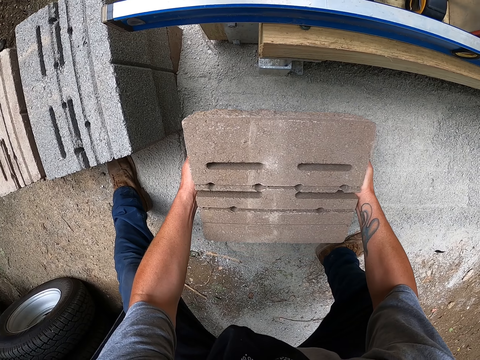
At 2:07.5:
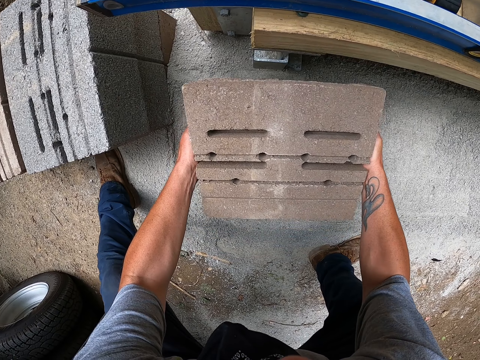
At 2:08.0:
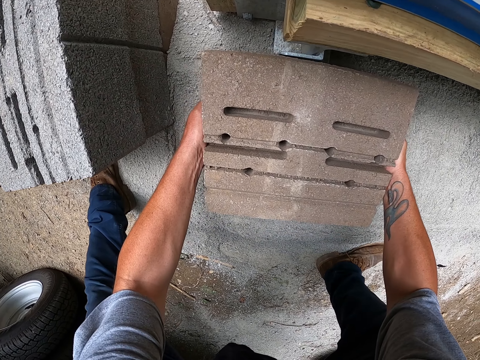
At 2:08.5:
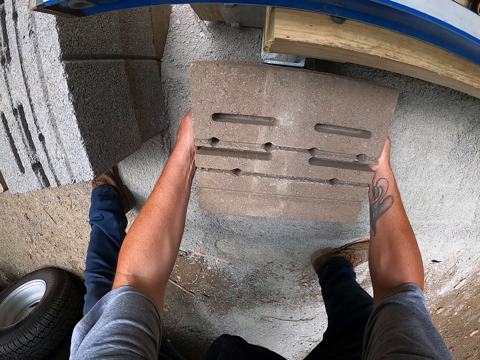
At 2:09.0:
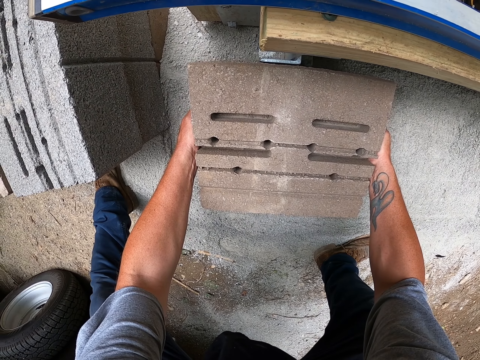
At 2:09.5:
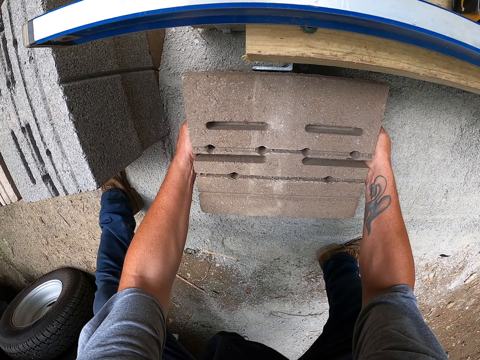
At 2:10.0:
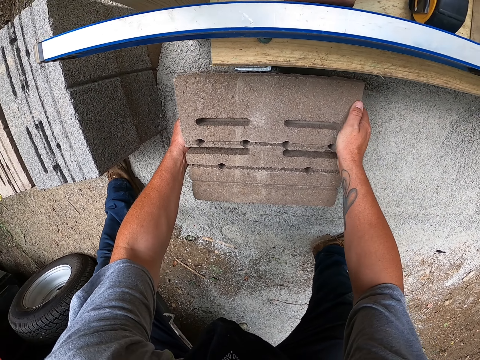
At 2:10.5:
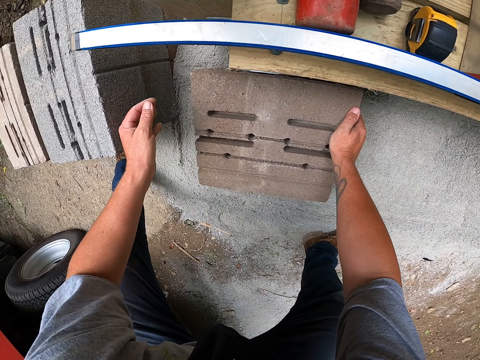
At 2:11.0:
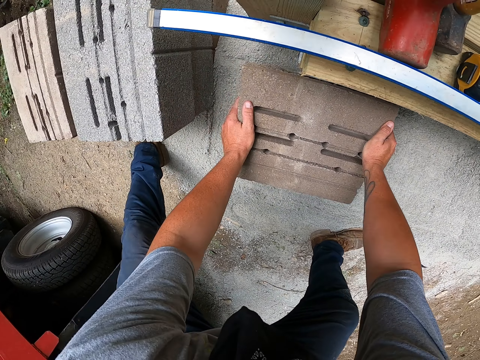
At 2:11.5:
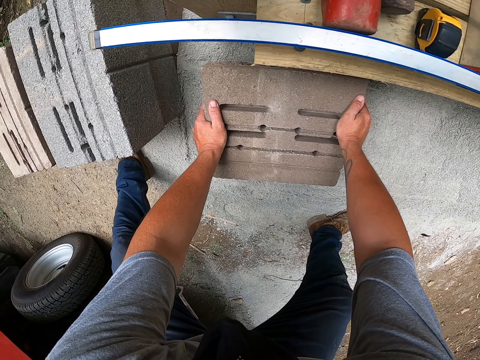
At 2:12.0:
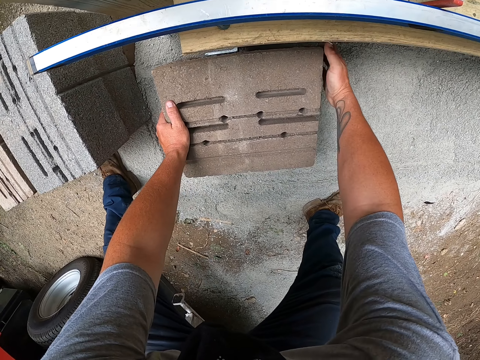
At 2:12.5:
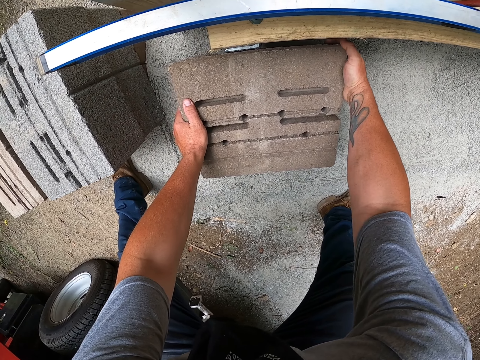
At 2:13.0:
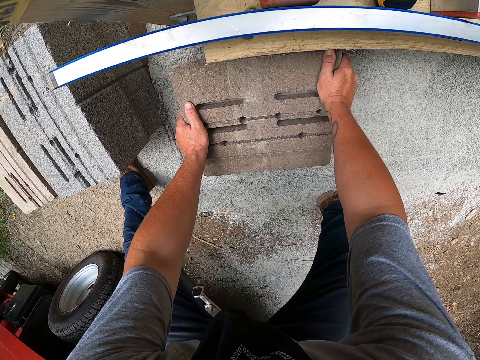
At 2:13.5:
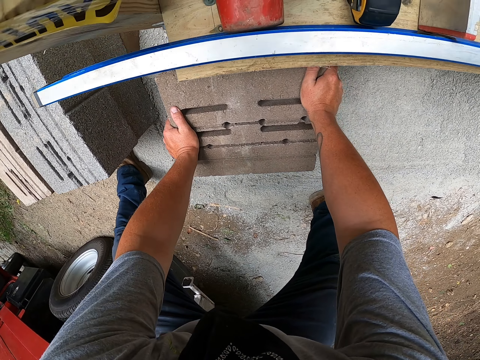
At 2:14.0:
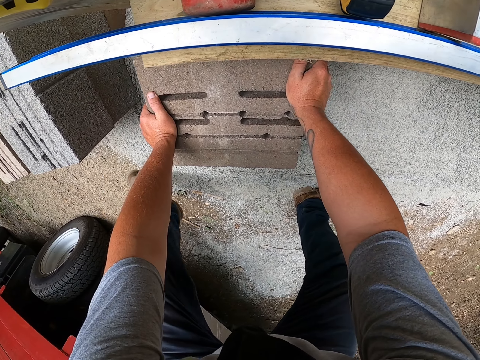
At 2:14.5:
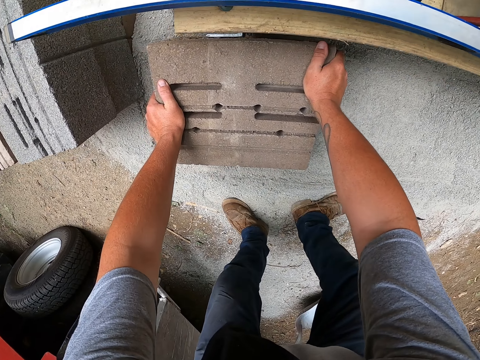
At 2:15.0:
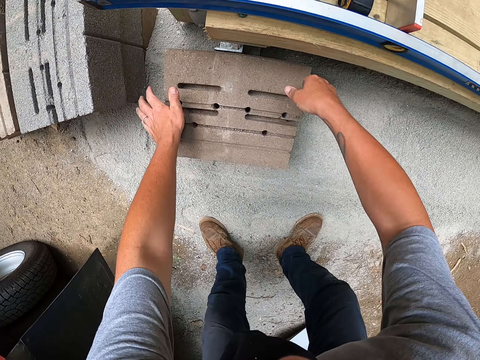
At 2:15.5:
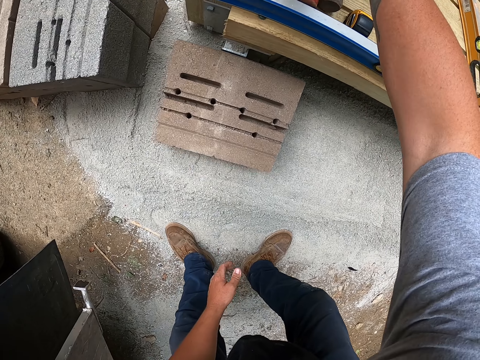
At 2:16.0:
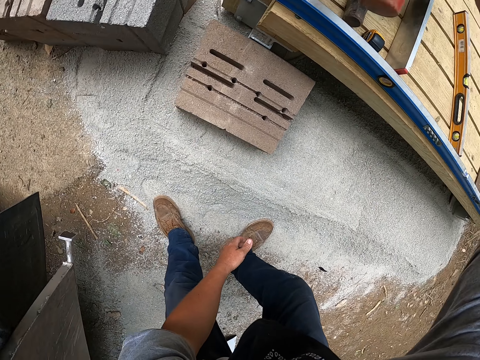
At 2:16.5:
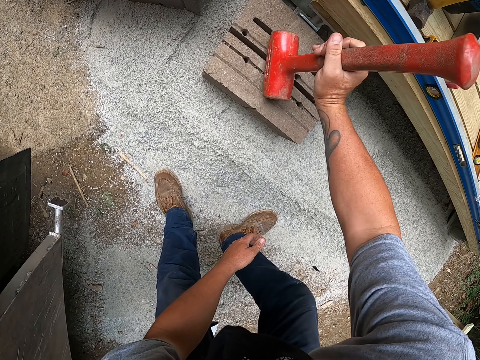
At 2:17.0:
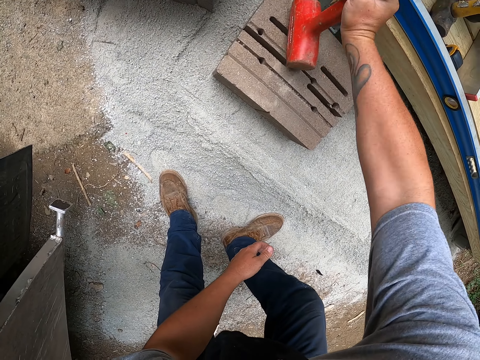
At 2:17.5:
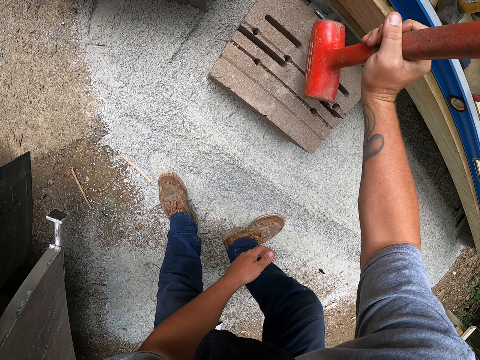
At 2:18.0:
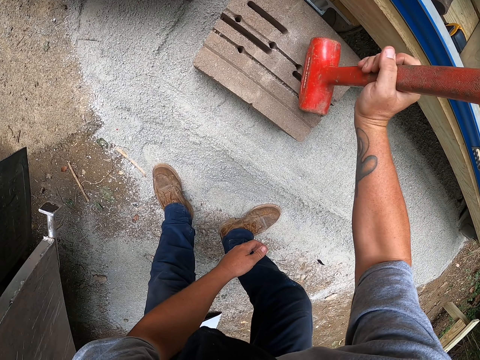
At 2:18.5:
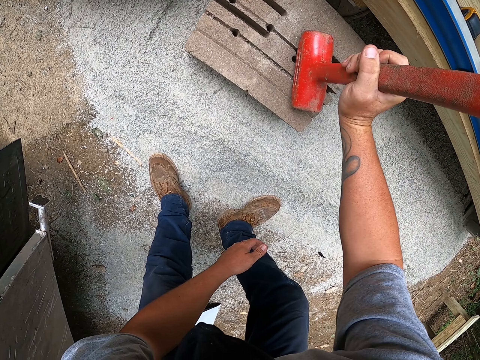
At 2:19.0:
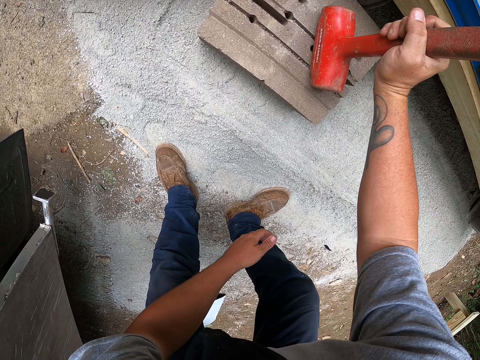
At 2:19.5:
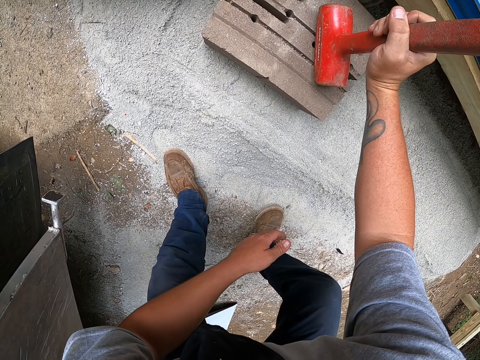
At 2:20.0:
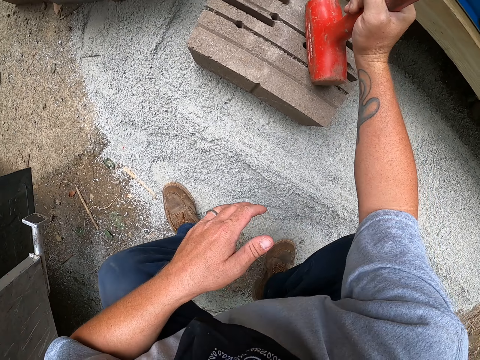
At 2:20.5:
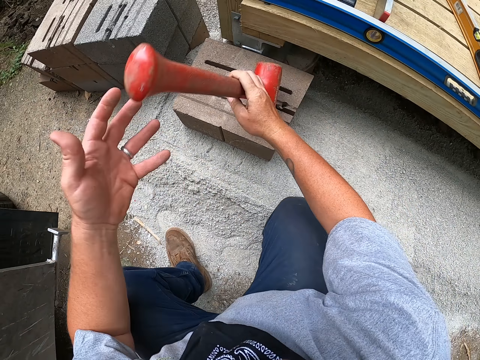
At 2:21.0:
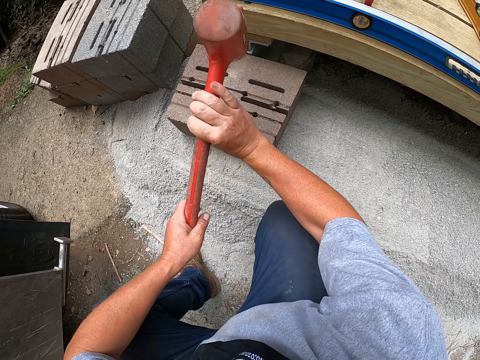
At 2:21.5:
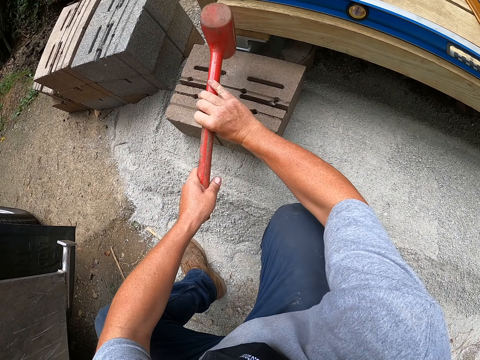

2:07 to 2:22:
The camera wearer puts the concrete block on the concrete. They move the concrete block. They pick up the hammer. They hit the concrete block with the hammer.

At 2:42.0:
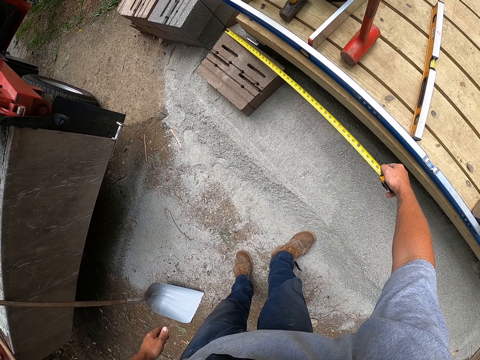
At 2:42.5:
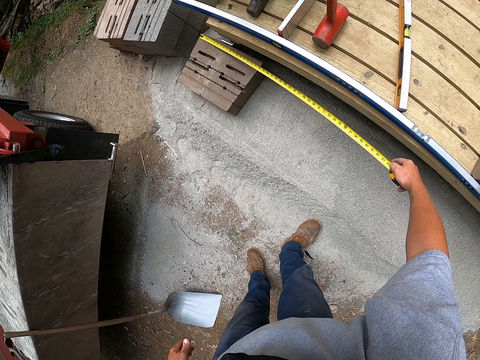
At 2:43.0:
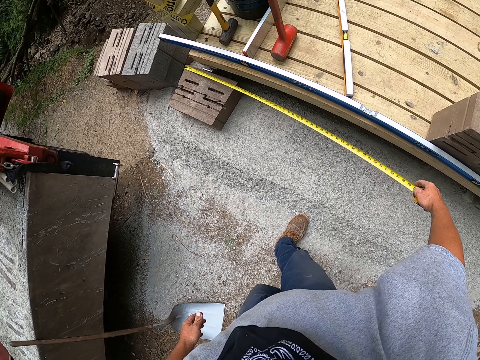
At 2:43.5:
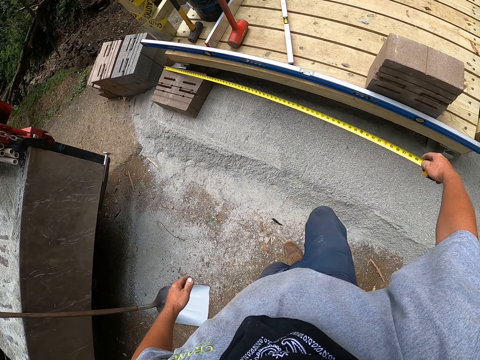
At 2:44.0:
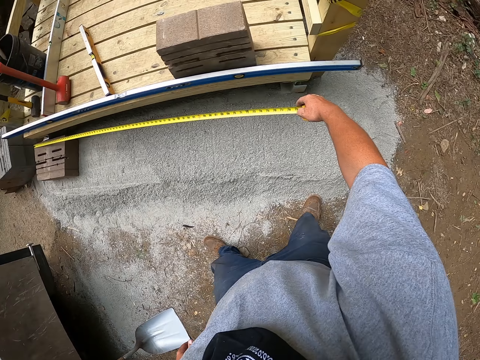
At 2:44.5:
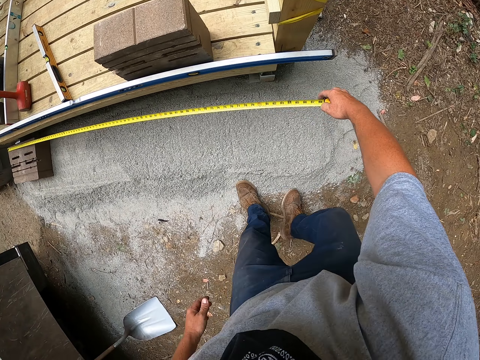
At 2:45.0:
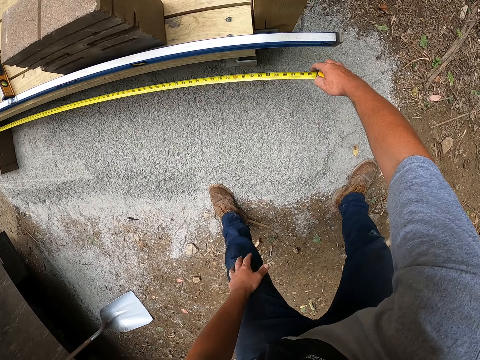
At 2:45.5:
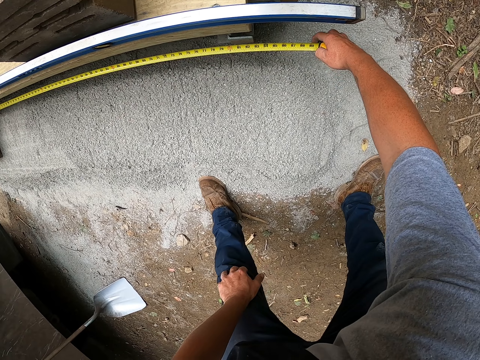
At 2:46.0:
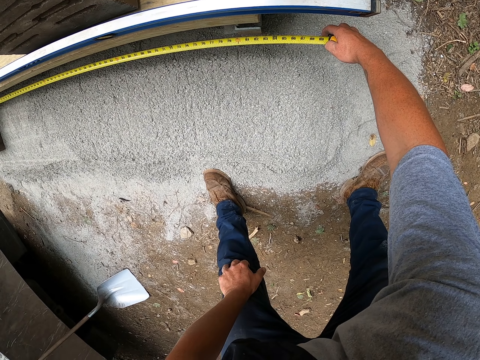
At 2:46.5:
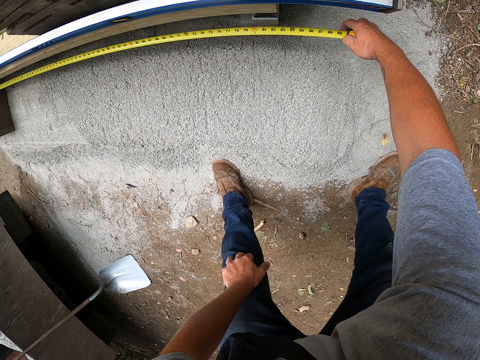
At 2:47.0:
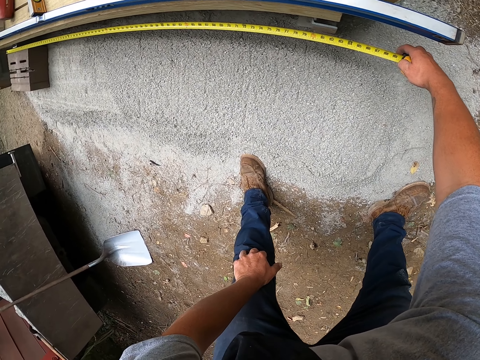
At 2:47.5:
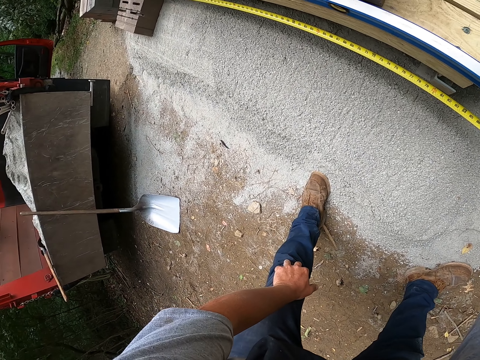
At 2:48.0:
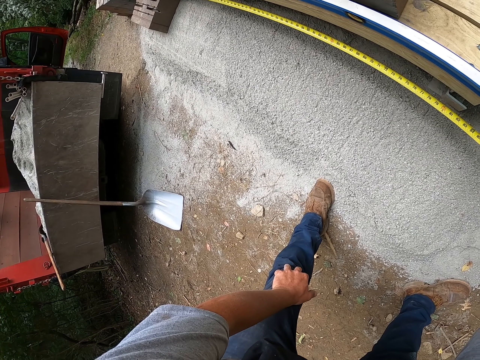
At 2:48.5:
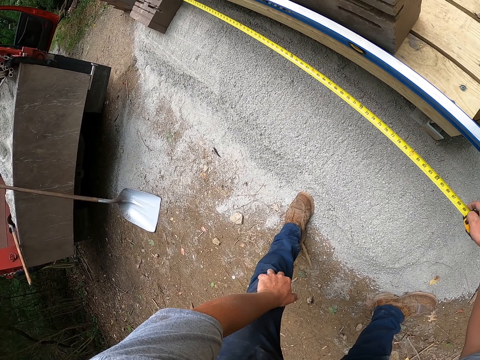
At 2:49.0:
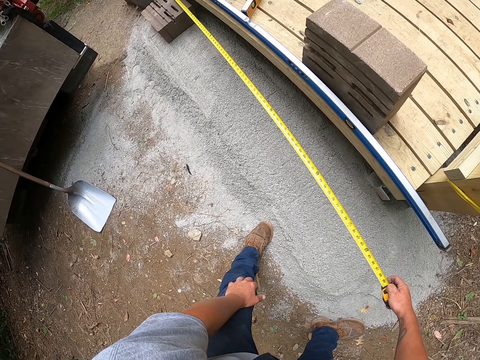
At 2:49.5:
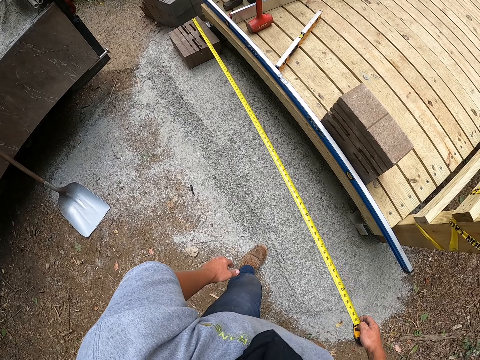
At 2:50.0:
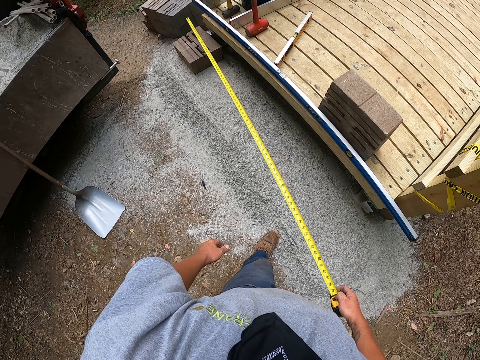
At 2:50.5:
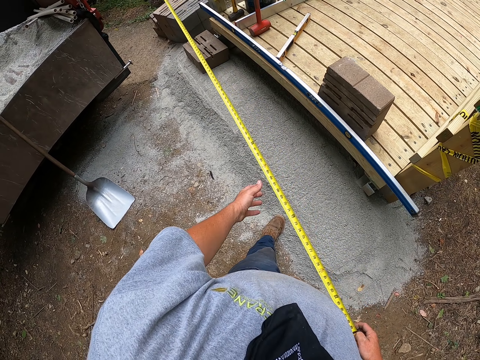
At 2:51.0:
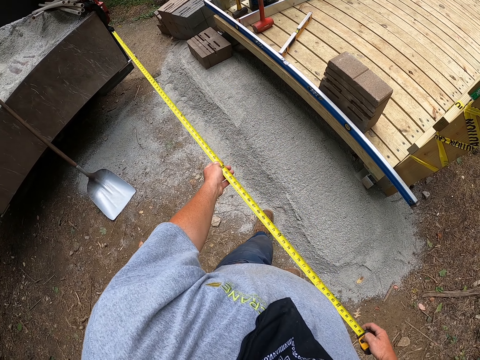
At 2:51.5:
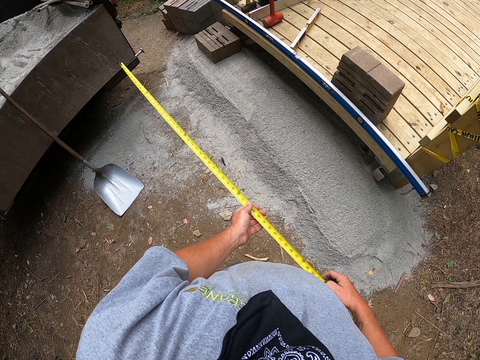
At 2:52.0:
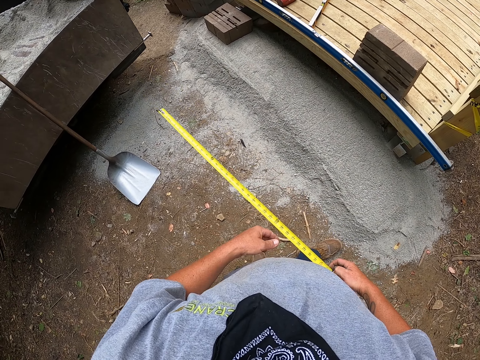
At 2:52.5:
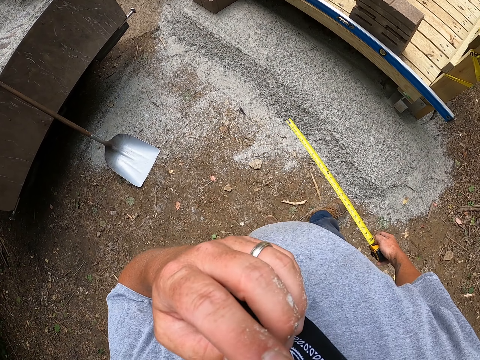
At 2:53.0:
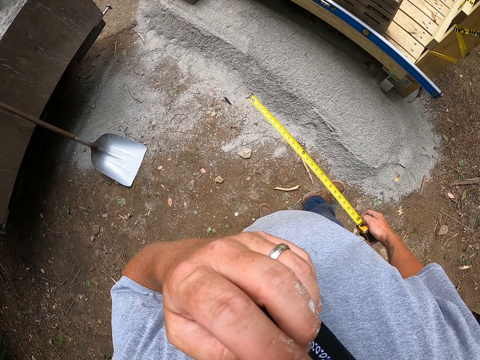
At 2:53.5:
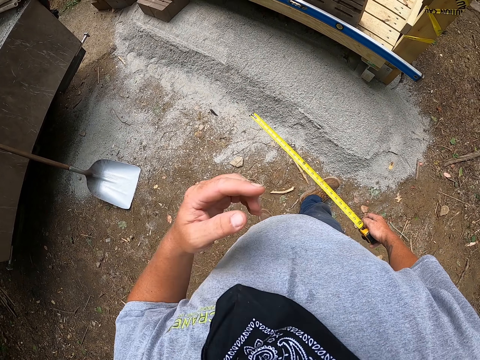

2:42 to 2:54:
The camera wearer measures. They place the tape measure on the concrete block. They pull the measuring tape. They rub the face. They walk around the construction area.
